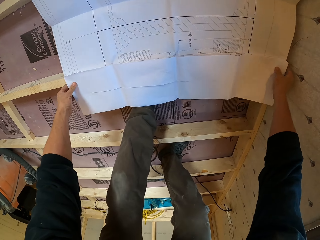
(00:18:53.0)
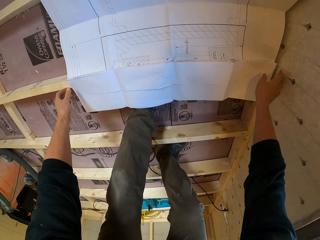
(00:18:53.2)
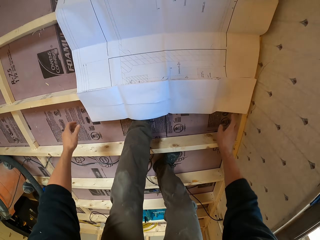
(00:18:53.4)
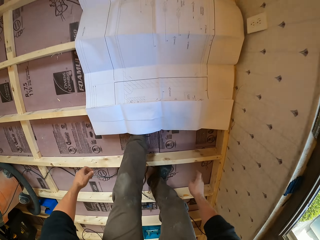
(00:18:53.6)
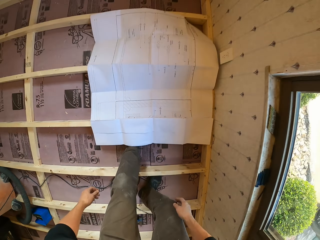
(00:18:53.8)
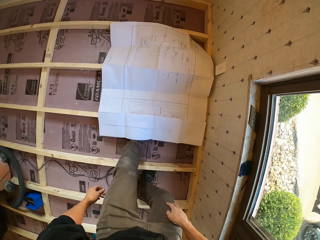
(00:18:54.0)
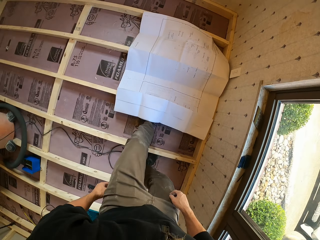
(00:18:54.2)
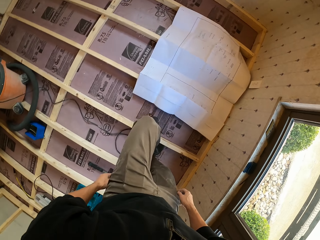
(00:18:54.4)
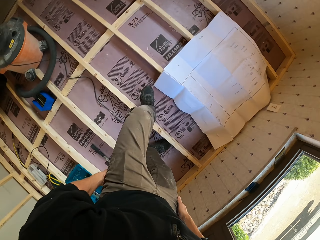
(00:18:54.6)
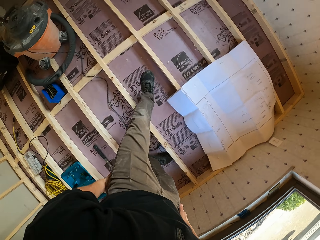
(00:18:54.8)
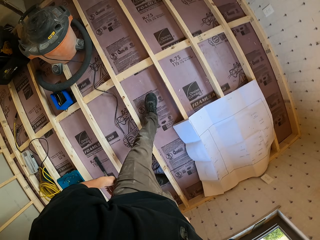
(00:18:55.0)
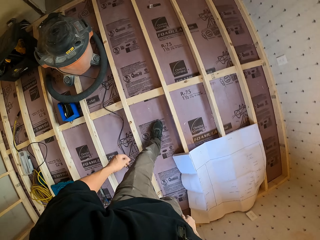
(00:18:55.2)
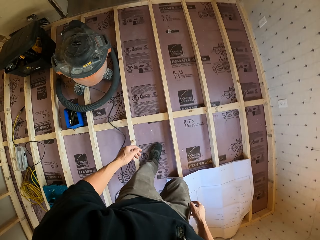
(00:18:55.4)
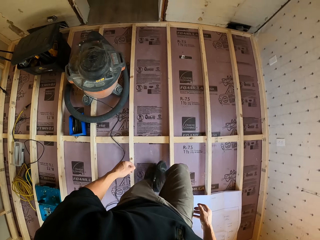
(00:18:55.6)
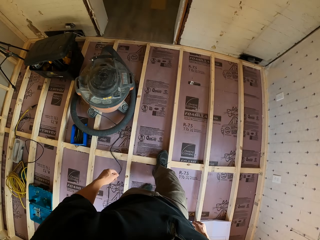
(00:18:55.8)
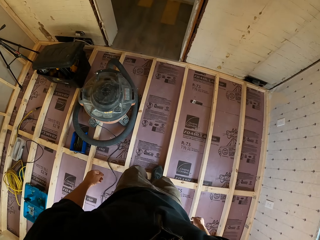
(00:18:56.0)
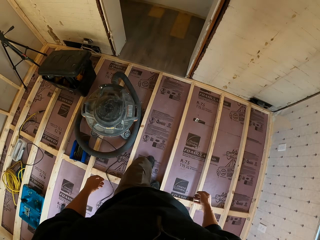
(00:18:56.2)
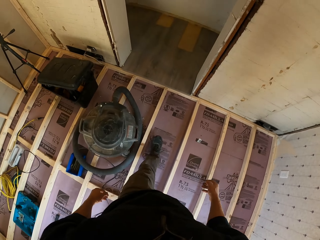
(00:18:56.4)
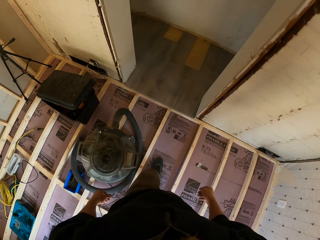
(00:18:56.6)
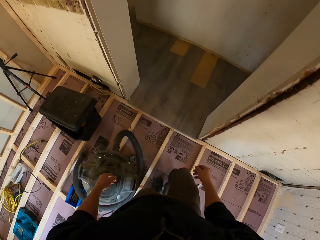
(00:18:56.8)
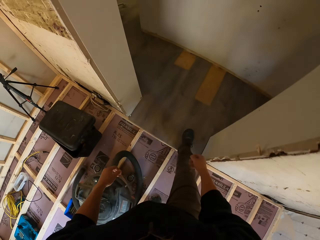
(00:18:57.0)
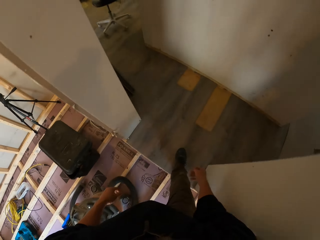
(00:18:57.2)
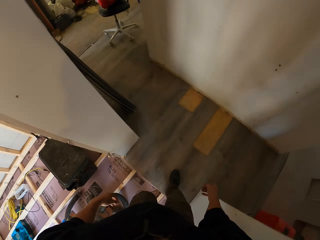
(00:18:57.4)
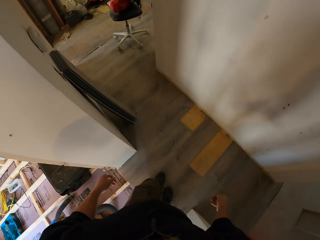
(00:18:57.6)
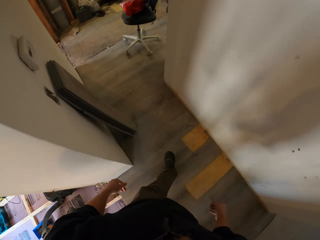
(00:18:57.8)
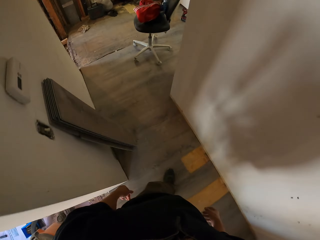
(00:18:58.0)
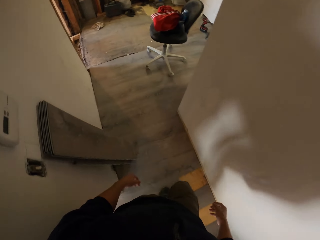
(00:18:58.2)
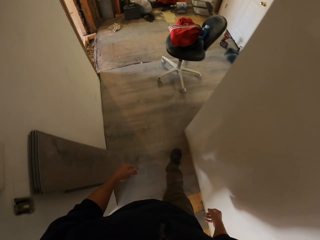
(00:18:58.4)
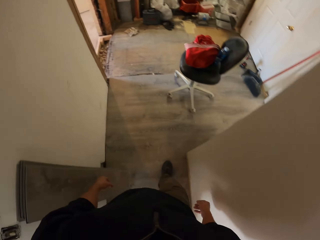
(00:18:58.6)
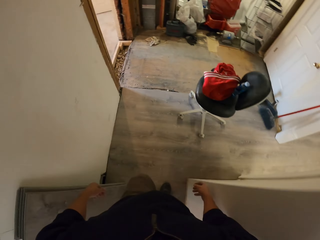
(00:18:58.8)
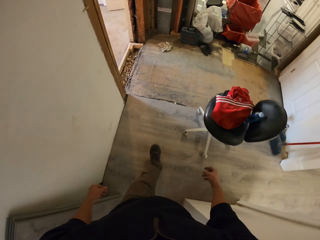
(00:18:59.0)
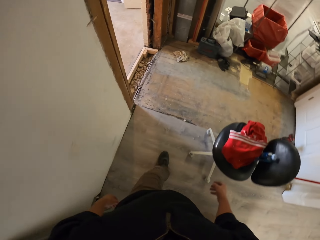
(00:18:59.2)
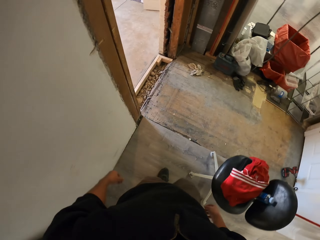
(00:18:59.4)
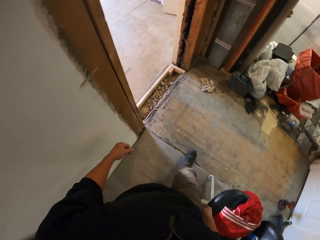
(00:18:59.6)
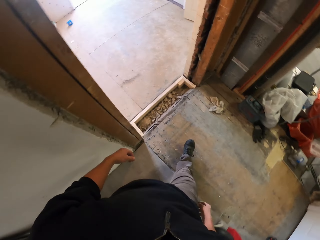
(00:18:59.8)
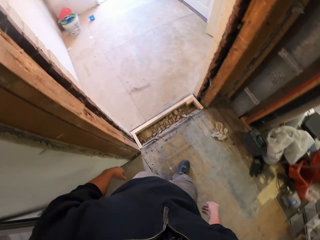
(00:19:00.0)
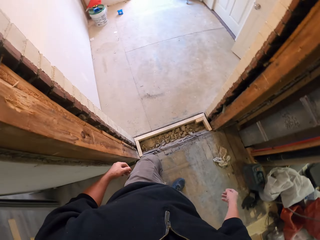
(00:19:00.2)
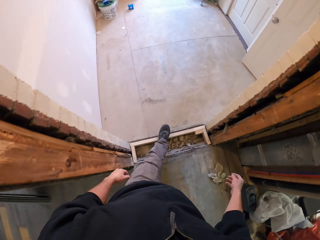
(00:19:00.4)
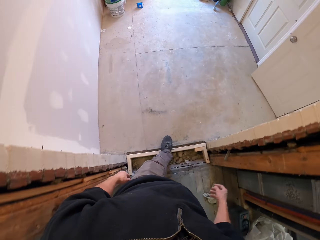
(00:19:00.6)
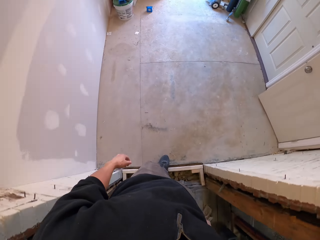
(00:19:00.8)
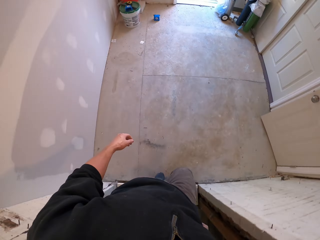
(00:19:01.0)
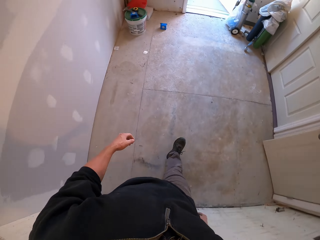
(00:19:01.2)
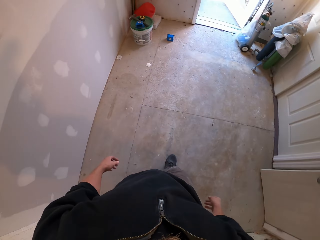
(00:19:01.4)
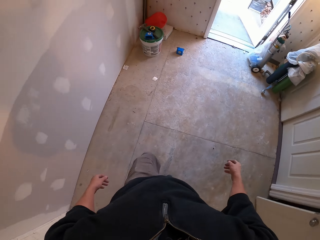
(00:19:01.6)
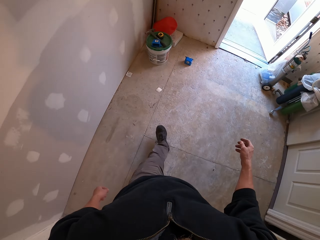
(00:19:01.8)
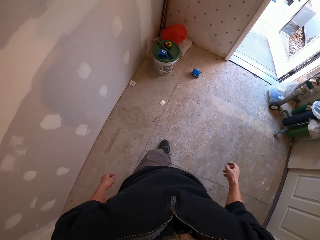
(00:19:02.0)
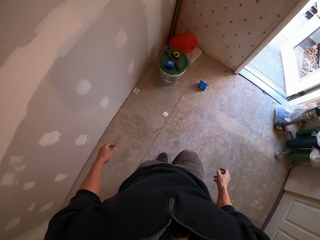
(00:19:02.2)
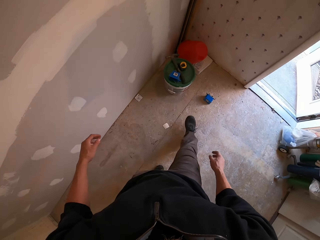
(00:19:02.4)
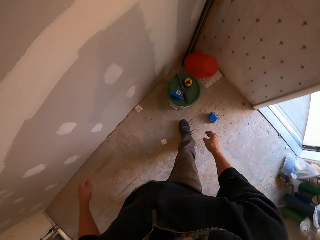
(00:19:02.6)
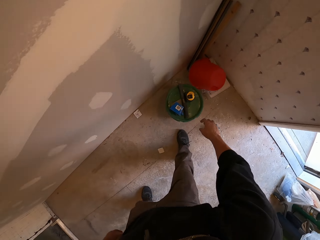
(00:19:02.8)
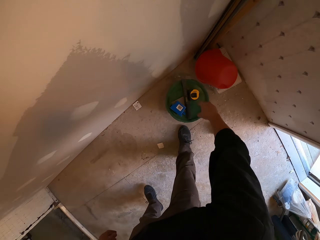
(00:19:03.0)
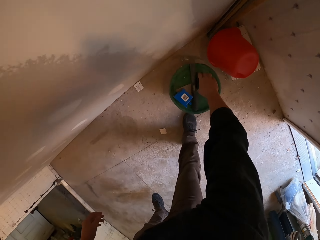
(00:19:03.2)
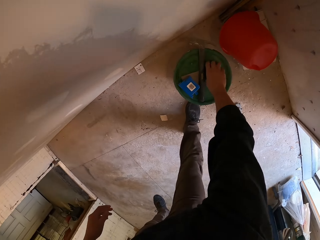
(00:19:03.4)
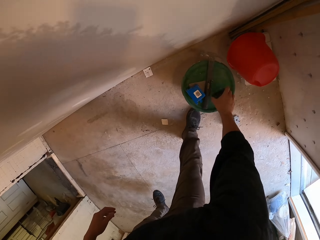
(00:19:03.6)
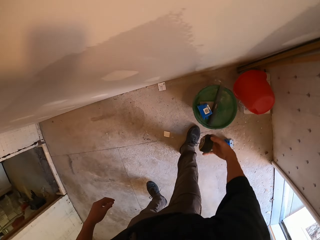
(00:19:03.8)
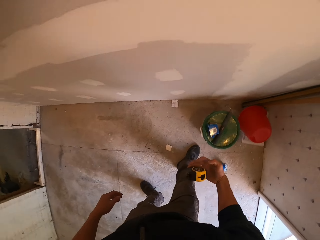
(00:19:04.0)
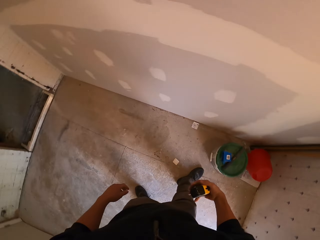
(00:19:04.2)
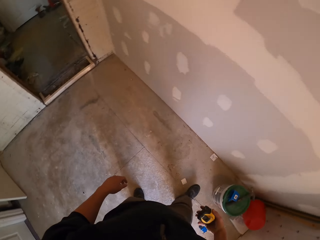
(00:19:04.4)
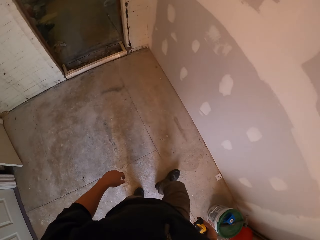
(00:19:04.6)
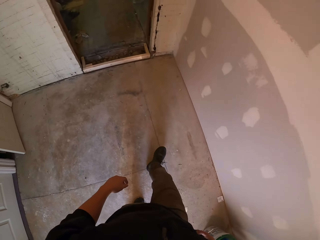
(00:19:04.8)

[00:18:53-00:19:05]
The camera wearer walks out of the room. They walk in the room. They walk in the house. They walk into a room. They take a tape measure on a bucket.

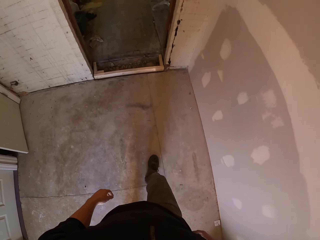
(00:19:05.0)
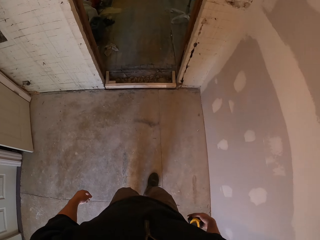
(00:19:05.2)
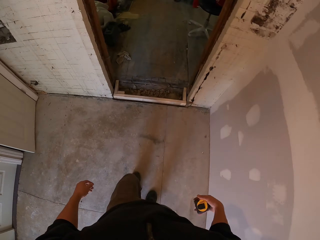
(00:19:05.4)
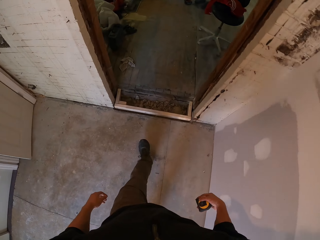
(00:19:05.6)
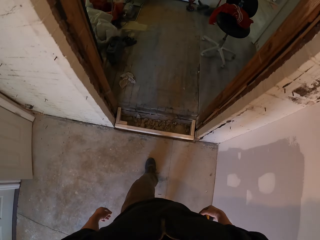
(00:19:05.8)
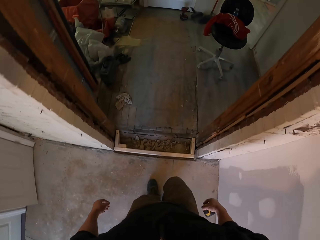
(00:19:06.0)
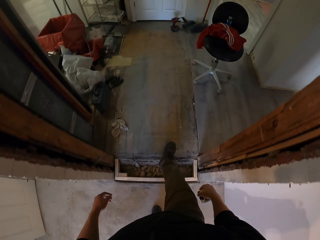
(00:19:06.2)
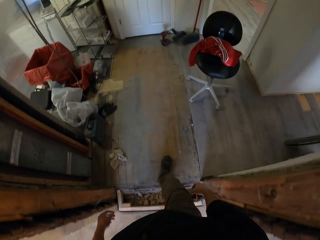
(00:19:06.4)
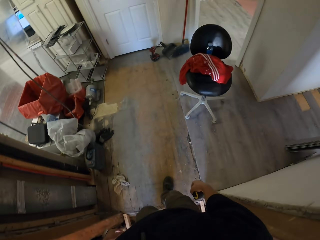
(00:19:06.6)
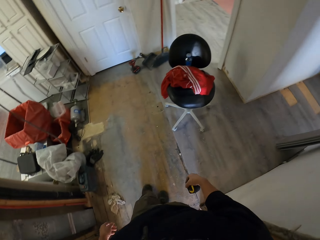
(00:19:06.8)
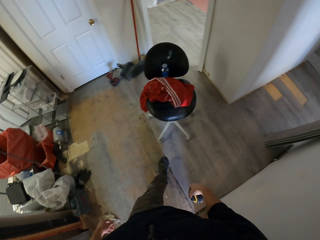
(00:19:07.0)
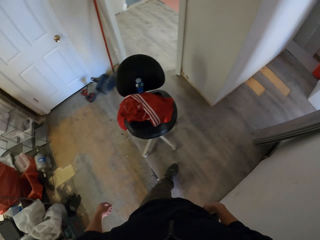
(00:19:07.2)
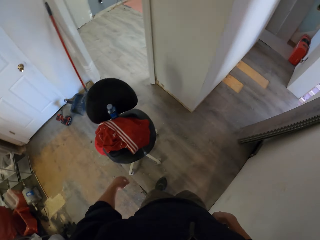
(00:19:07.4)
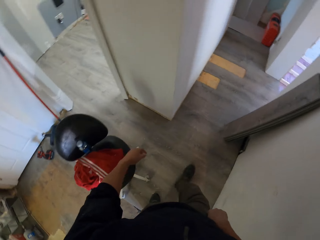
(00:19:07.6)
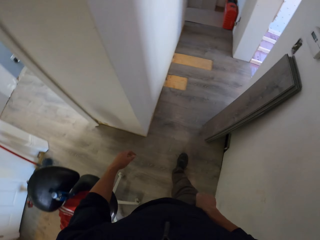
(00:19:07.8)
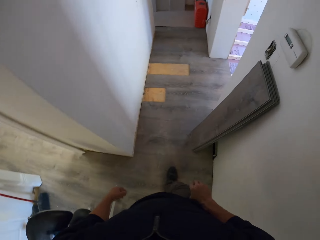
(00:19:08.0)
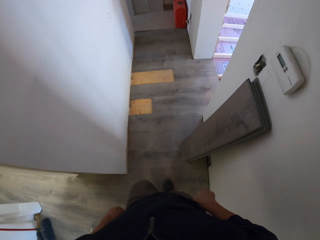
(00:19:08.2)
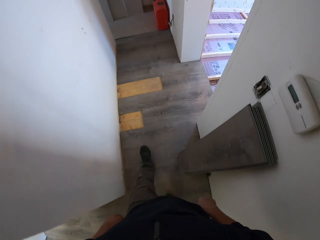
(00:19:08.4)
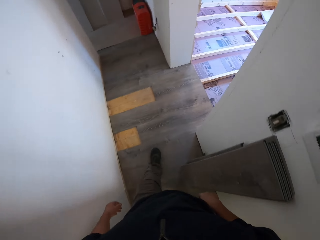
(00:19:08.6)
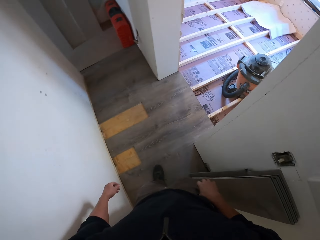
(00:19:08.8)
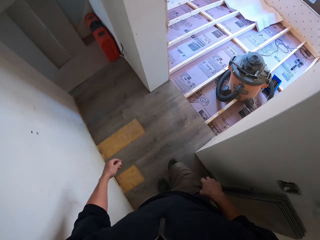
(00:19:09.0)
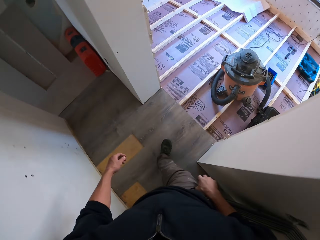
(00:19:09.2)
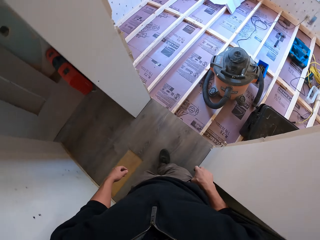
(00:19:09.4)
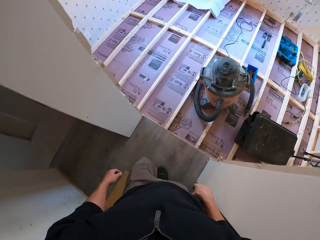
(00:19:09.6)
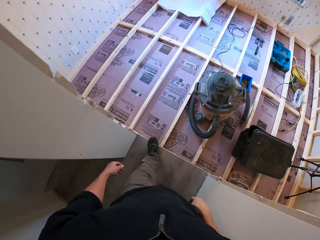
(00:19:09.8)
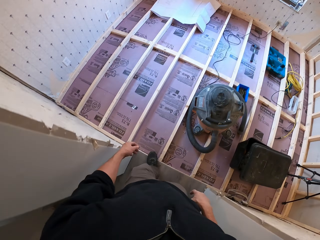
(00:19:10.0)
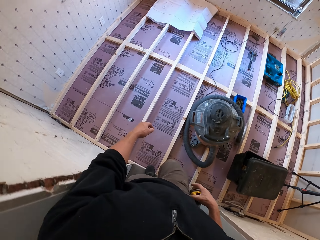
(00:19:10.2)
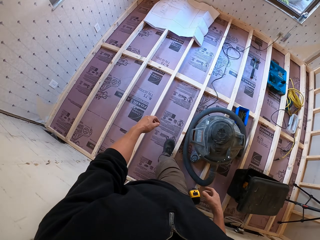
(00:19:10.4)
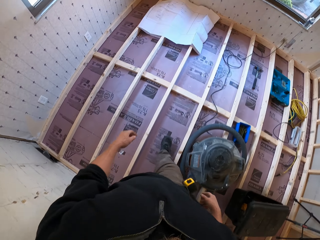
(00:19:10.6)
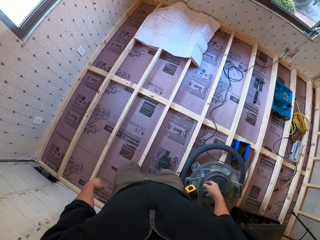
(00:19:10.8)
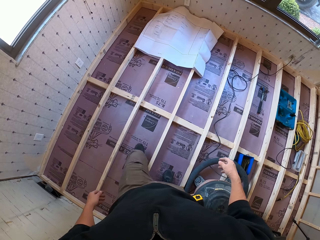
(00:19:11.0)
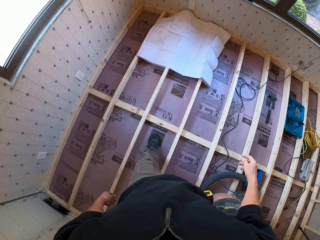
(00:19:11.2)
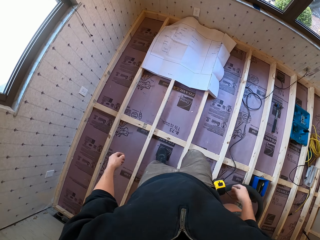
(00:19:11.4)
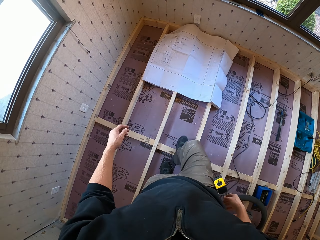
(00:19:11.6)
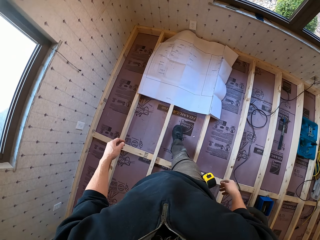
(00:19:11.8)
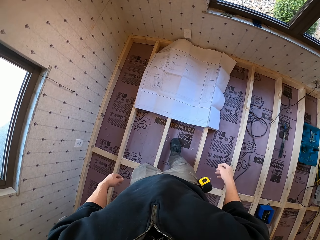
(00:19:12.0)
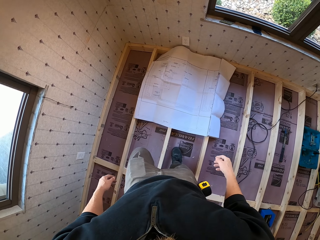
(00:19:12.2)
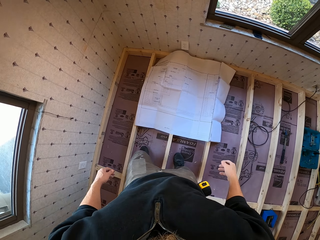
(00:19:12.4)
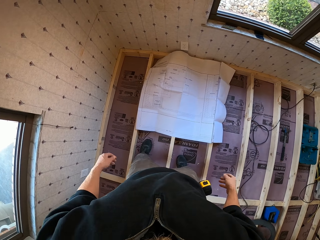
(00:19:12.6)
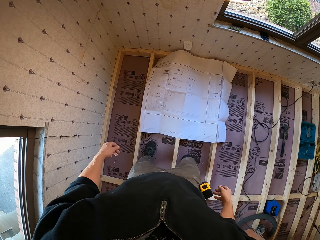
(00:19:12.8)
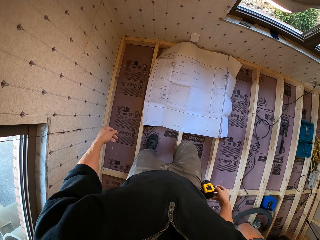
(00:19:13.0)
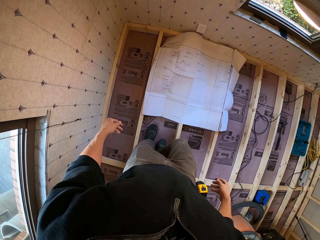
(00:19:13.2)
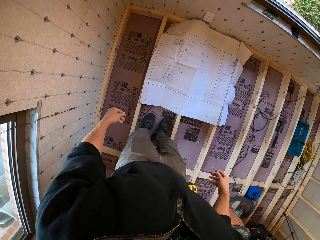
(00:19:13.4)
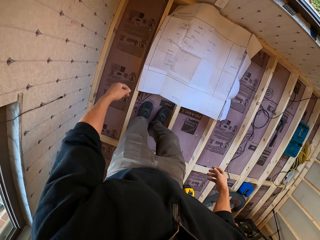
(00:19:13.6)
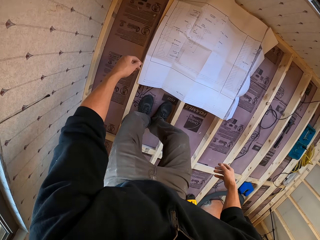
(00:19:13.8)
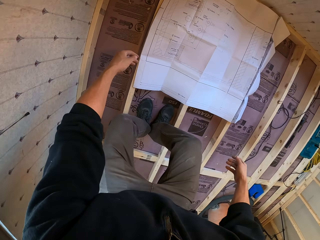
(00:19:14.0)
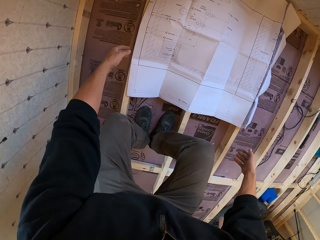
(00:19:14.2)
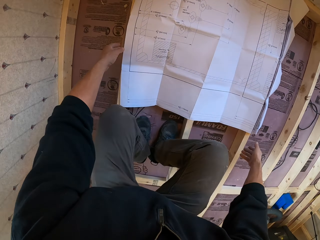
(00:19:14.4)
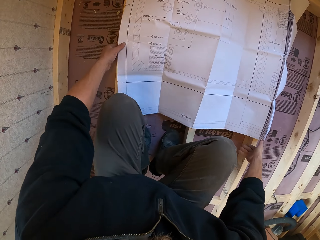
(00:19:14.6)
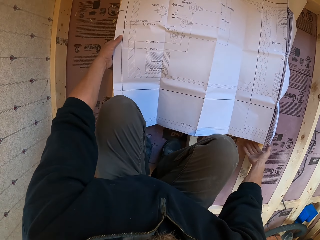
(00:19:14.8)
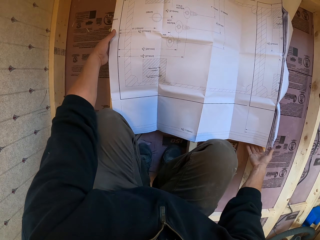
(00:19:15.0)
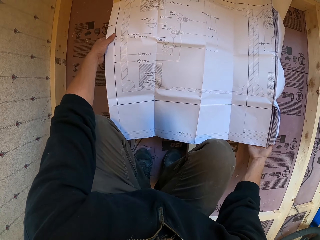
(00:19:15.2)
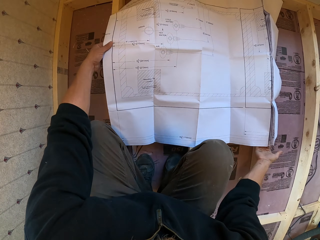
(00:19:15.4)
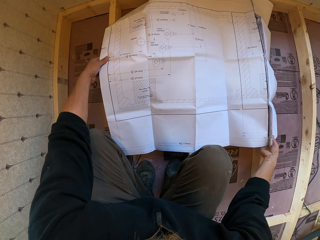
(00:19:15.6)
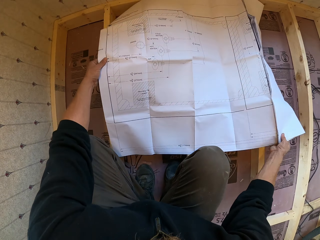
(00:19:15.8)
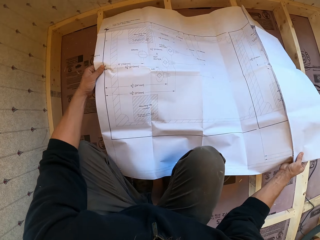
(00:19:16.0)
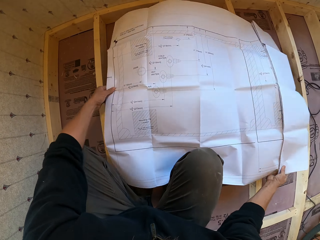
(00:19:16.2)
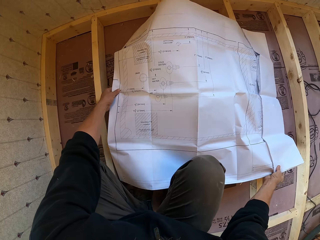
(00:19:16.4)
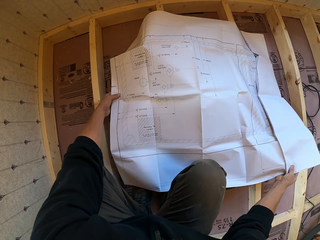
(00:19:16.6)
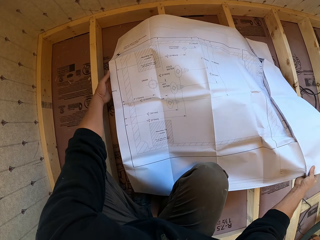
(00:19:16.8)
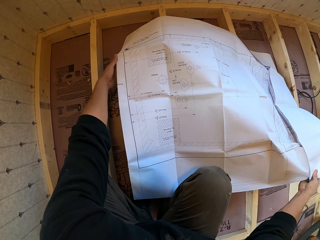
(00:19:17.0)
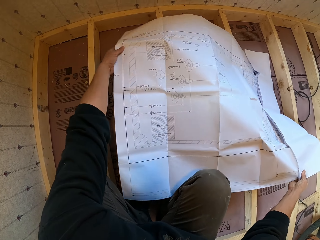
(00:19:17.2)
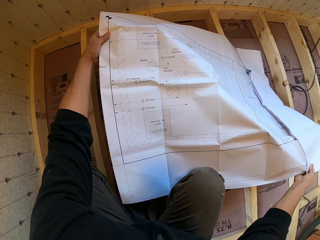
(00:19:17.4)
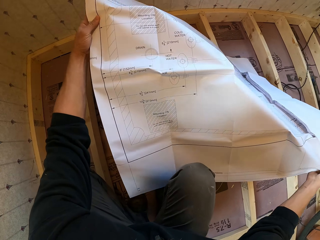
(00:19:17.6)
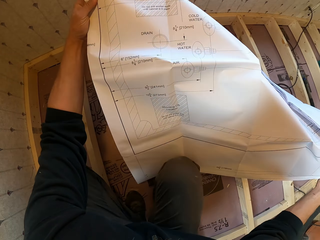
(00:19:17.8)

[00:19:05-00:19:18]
The camera wearer walks out of a room. He walks in the house. He turns to his right. He hangs the measuring tape on the trouser. He walks into a room. He walks in the house. He squats down. He takes the architectural design. He bends down. He lifts up the architectural design.
